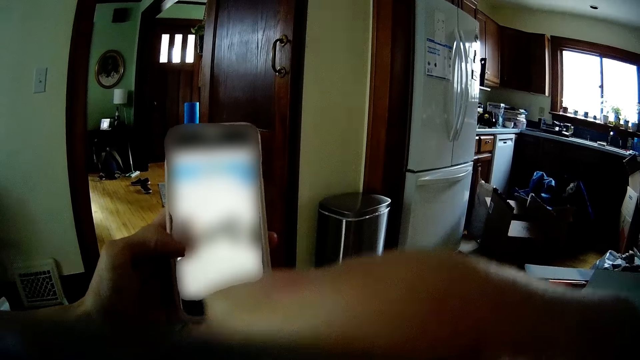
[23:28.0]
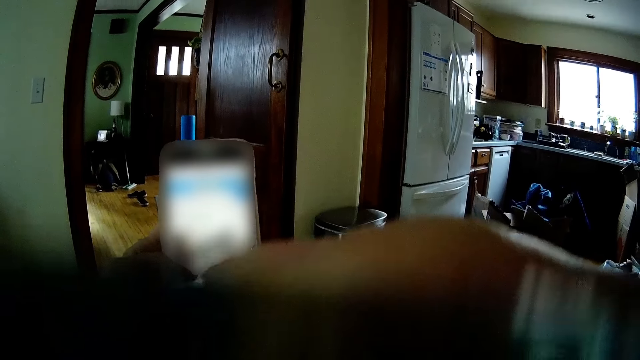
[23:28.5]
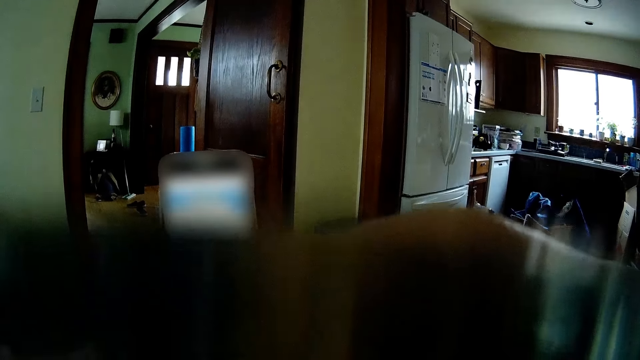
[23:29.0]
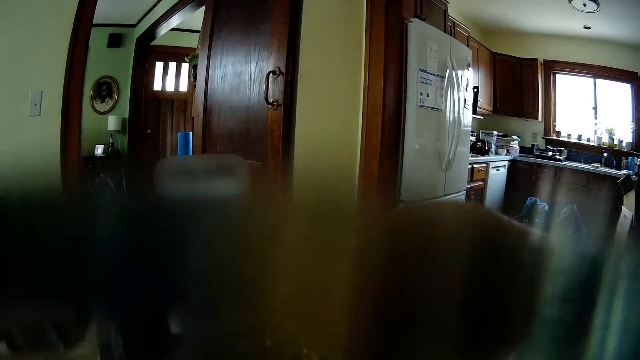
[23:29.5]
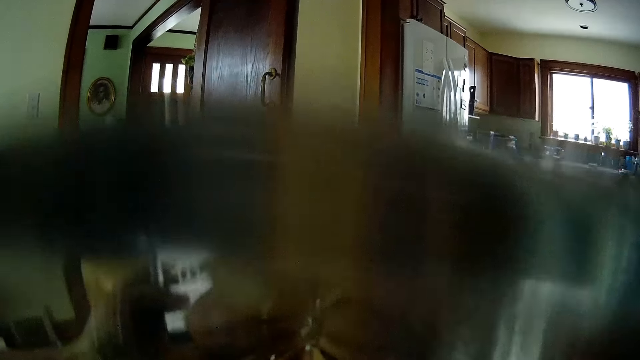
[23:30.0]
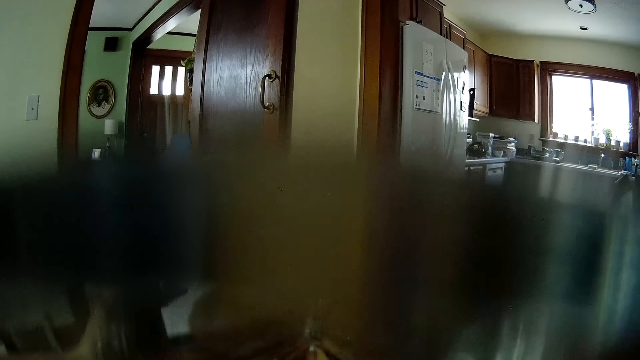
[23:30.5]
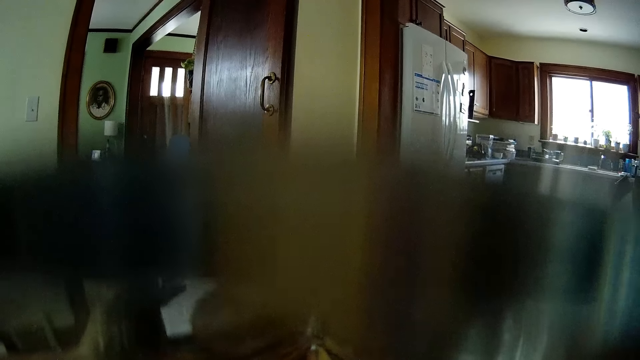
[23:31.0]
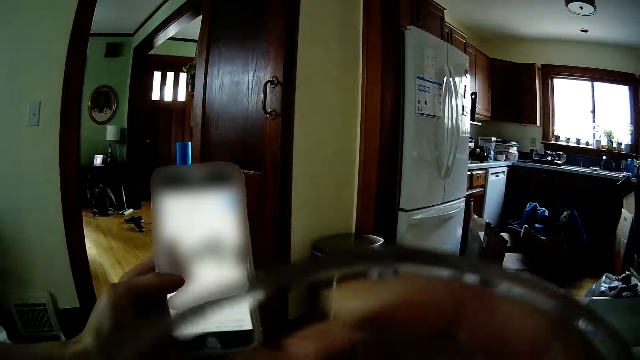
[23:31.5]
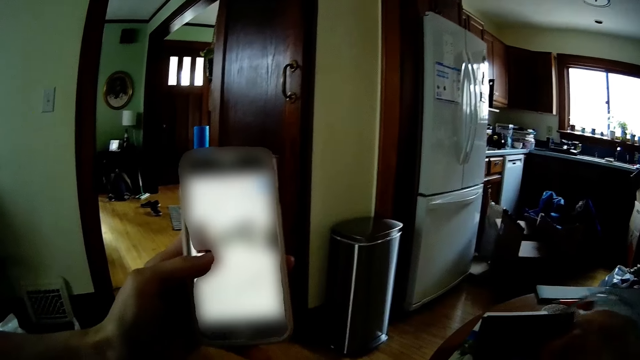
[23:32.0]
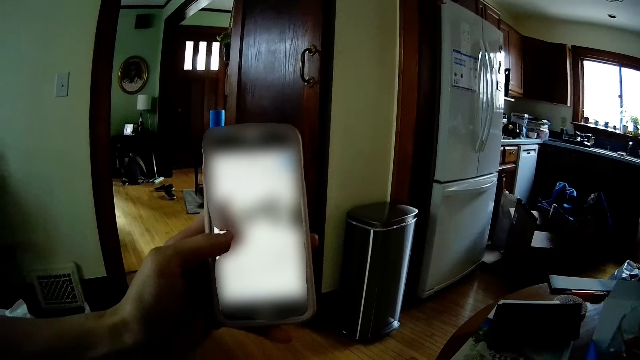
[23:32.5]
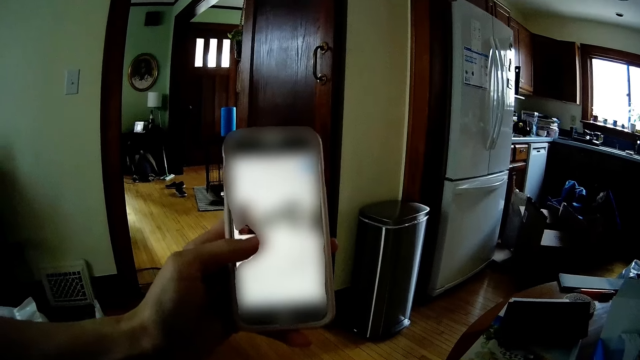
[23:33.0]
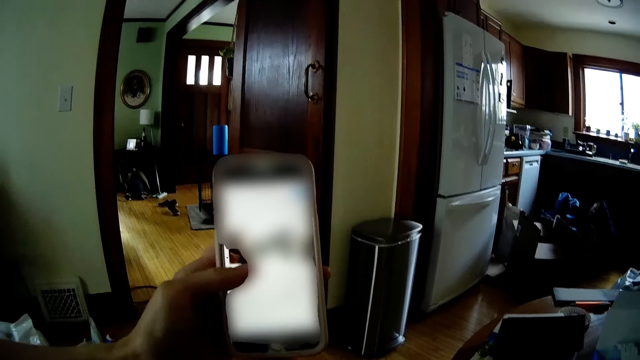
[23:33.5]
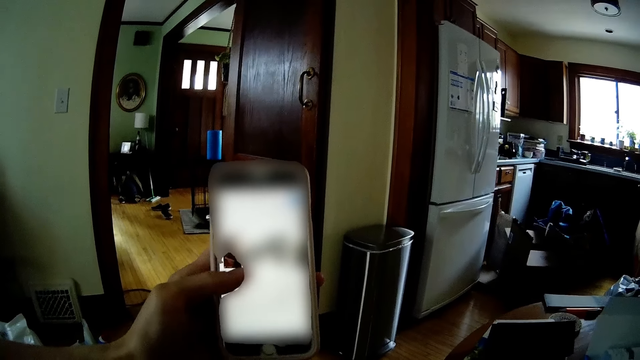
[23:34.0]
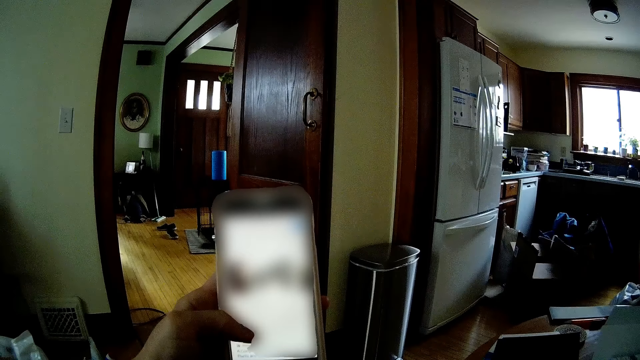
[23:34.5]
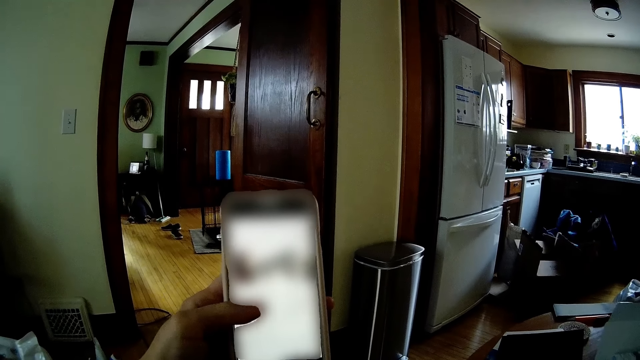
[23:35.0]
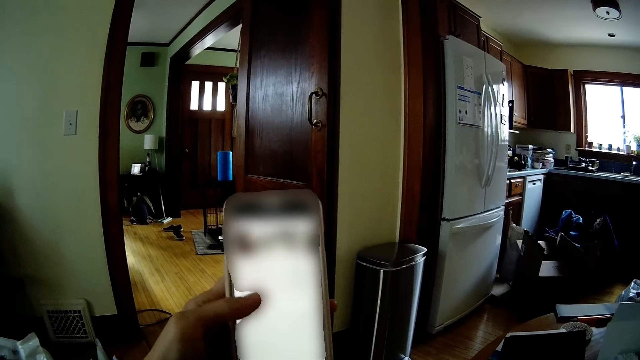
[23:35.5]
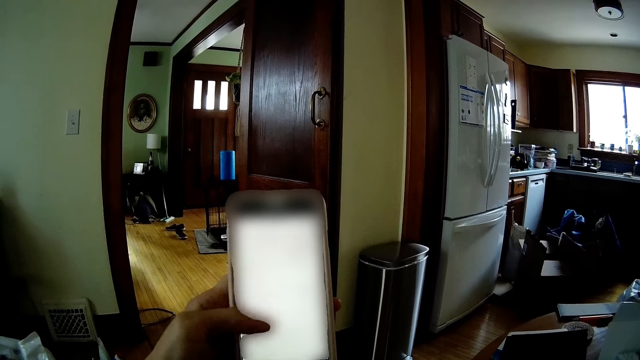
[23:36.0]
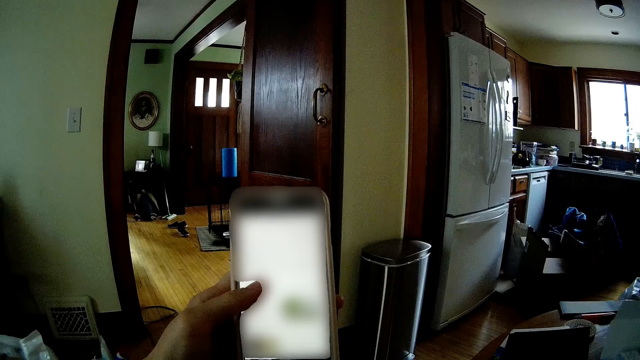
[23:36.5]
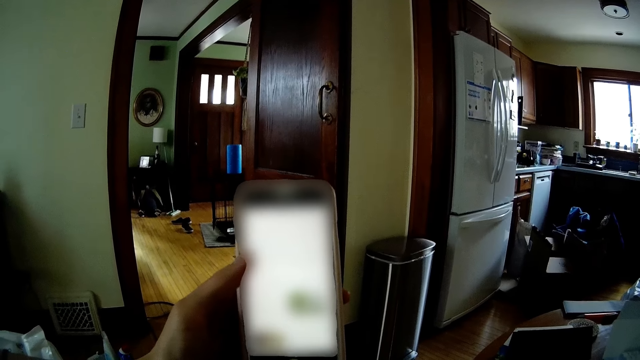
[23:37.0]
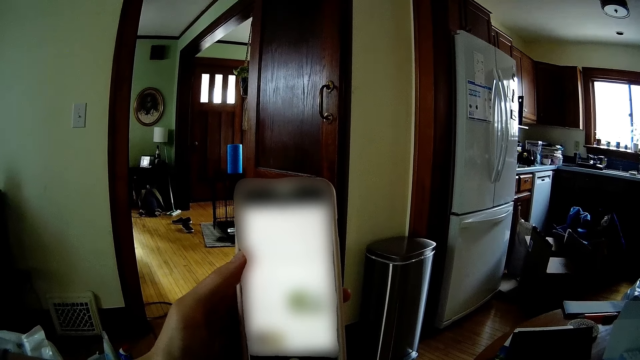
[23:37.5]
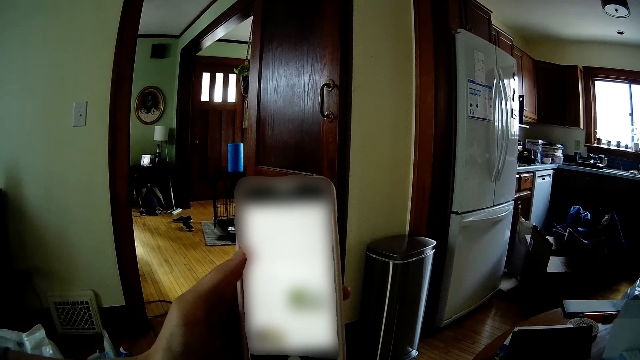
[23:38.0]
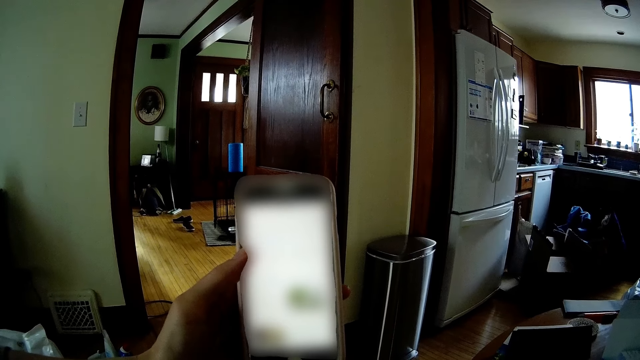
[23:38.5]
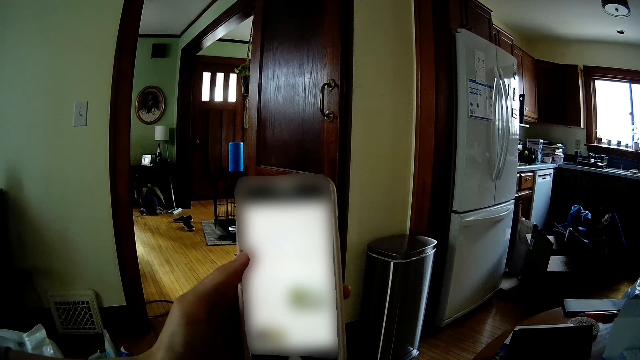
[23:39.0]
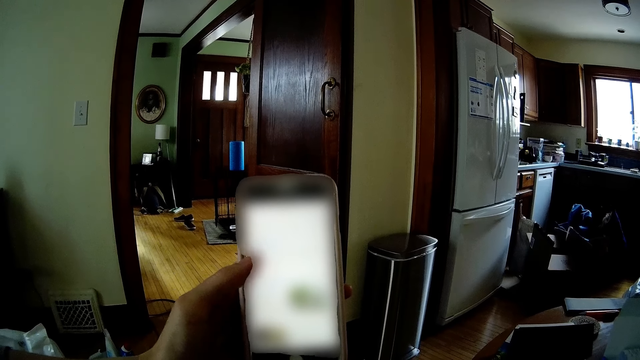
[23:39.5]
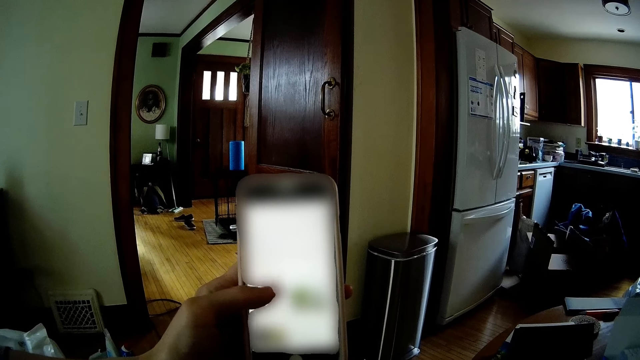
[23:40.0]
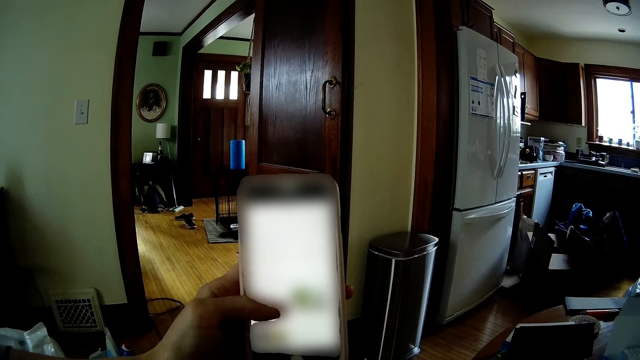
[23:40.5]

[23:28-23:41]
The camera wearer operates a phone. He drinks water from a glass. He lowers the glass of water. He drops the cup on the dining table. He looks on the phone. He operates the phone with his left hand.

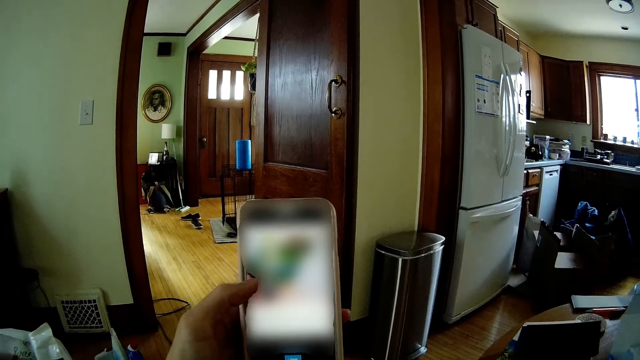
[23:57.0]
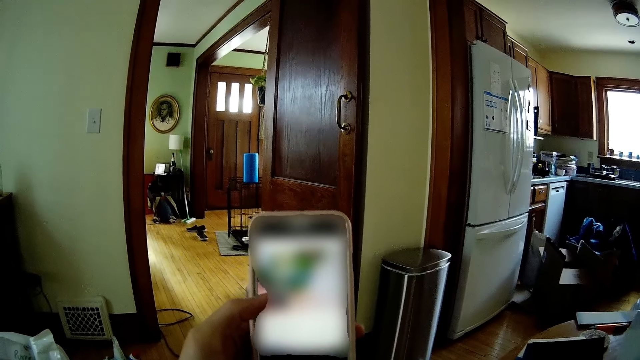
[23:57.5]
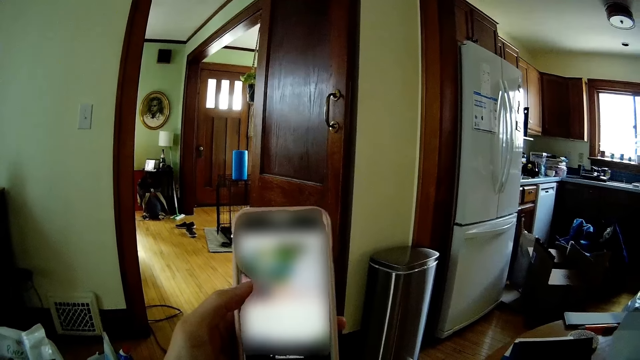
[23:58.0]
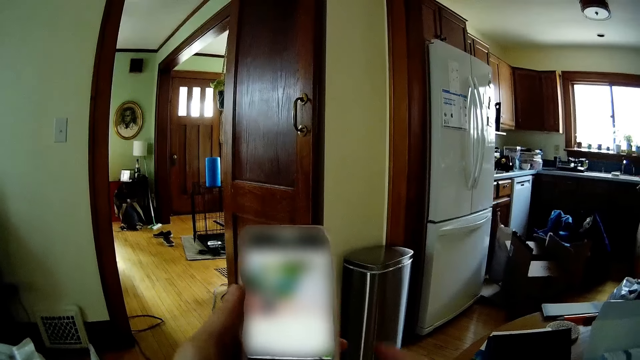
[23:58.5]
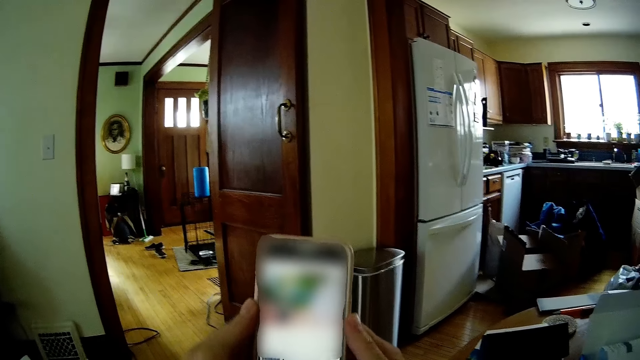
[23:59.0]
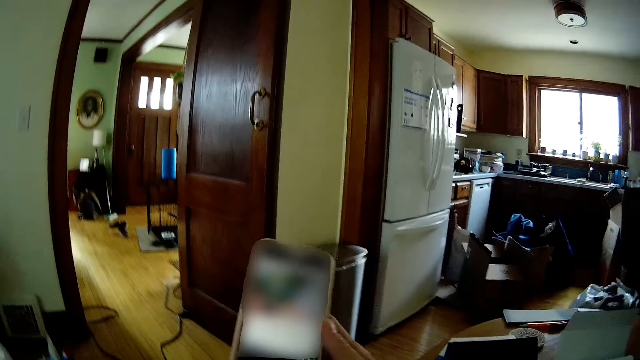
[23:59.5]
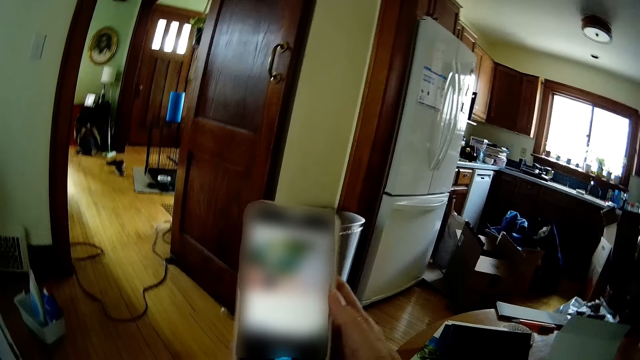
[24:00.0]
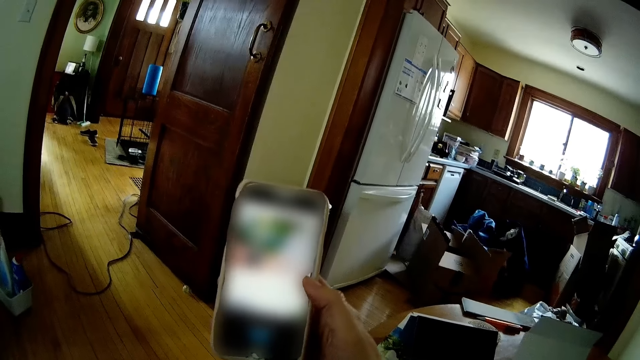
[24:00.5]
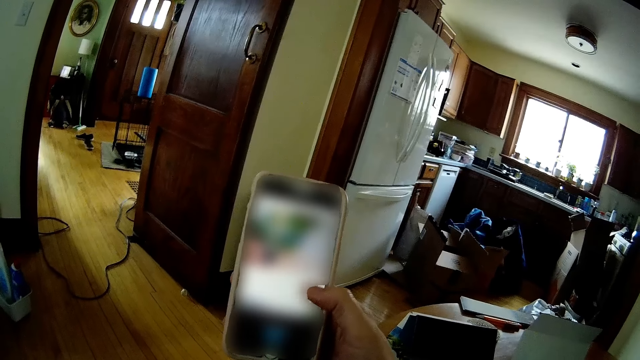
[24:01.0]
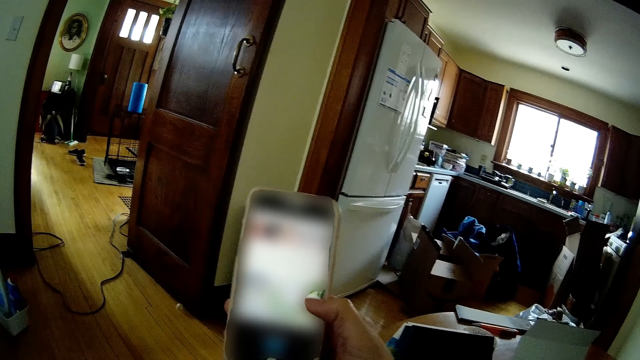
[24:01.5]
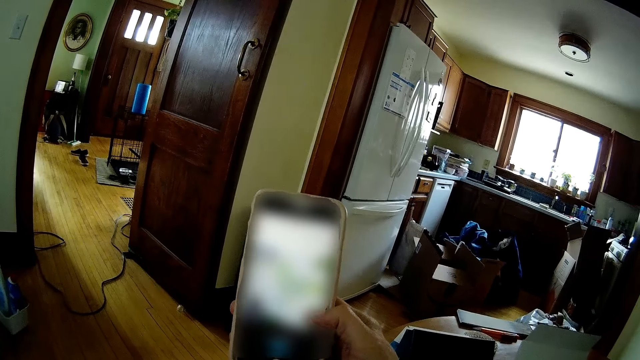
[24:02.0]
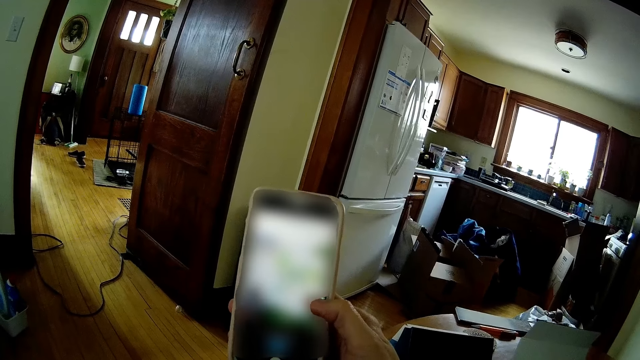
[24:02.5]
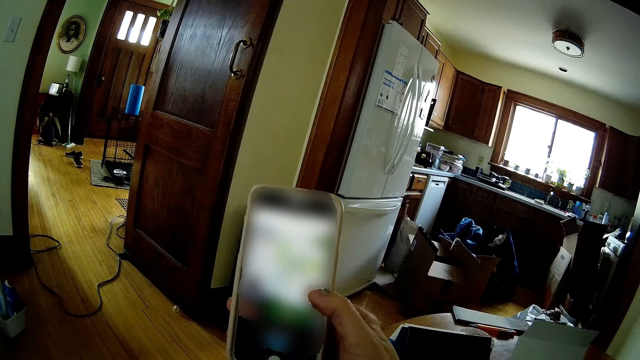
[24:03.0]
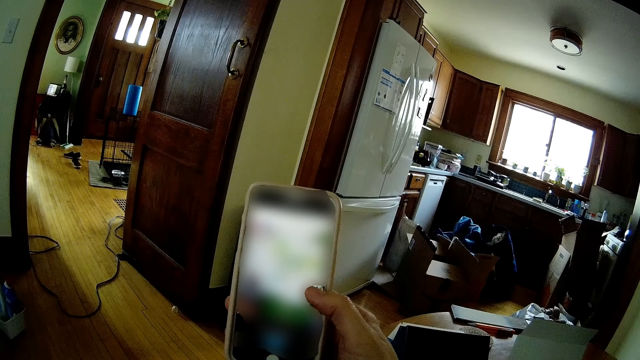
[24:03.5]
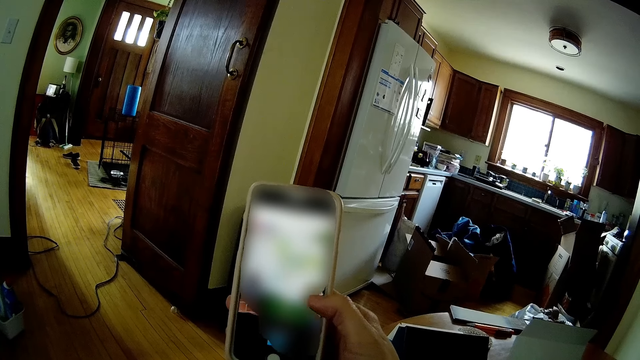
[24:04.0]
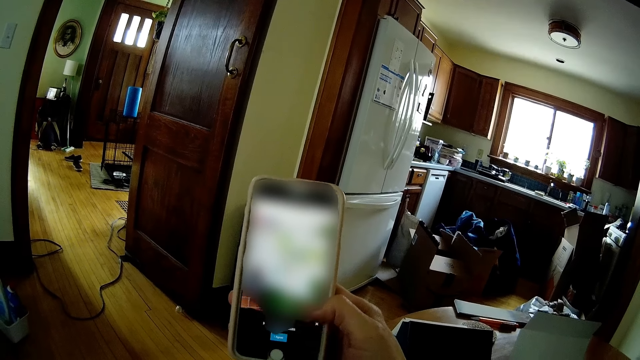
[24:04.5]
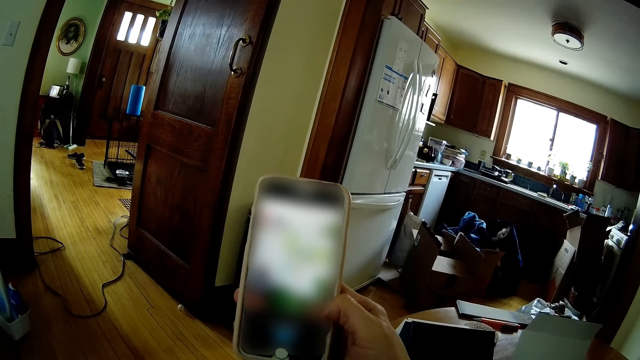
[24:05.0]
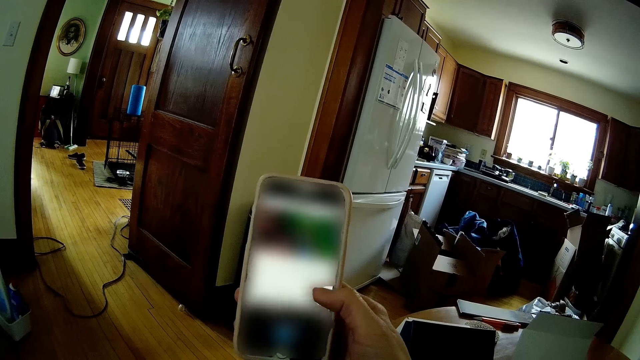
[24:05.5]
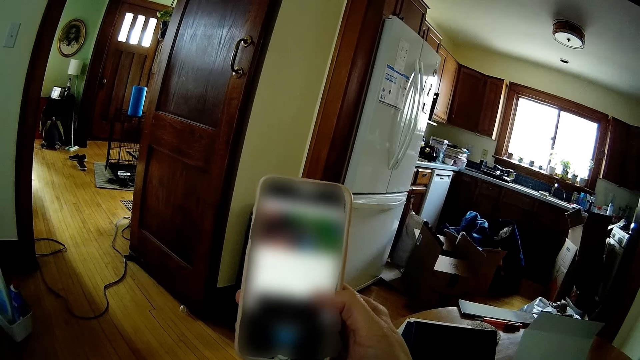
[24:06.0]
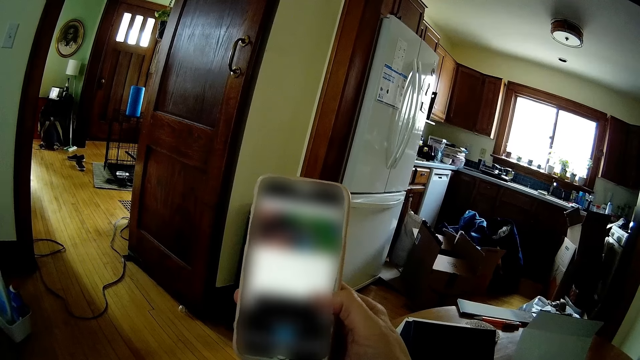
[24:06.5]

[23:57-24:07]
The camera wearer transfers the phone to his right hand. He holds the phone with his right hand. He raises his left hand. He operates the phone with his right hand.
